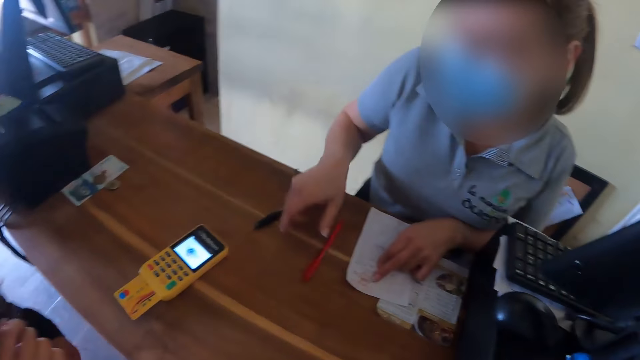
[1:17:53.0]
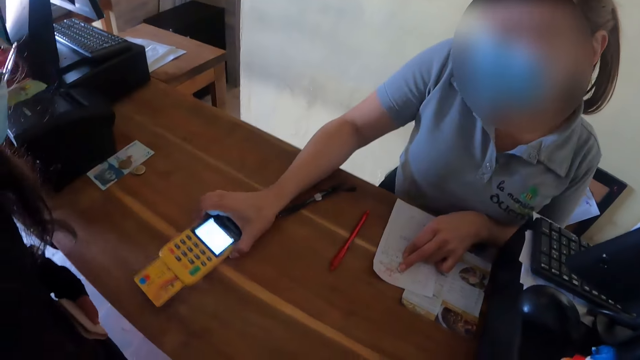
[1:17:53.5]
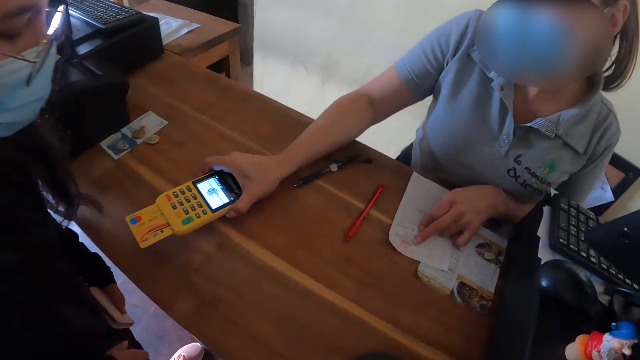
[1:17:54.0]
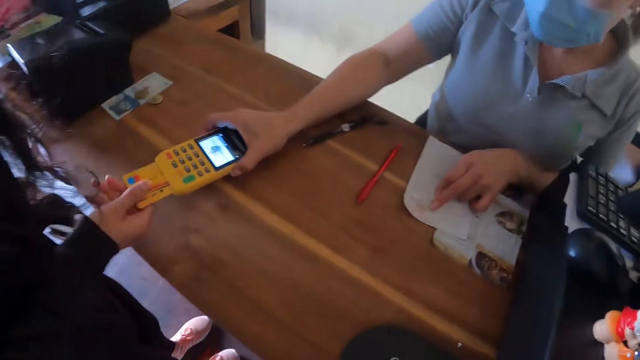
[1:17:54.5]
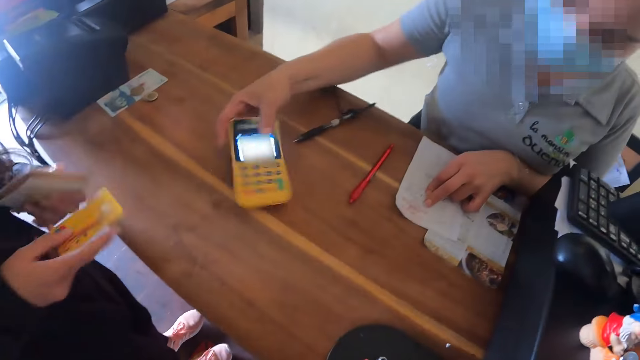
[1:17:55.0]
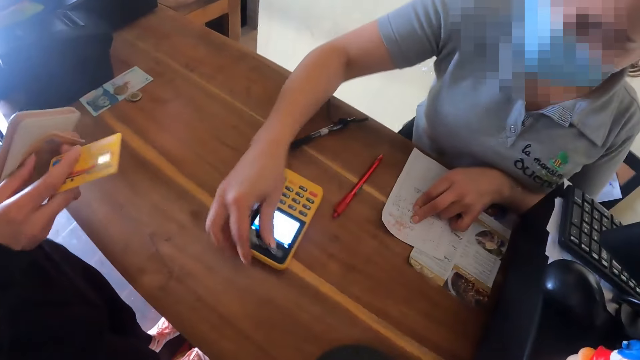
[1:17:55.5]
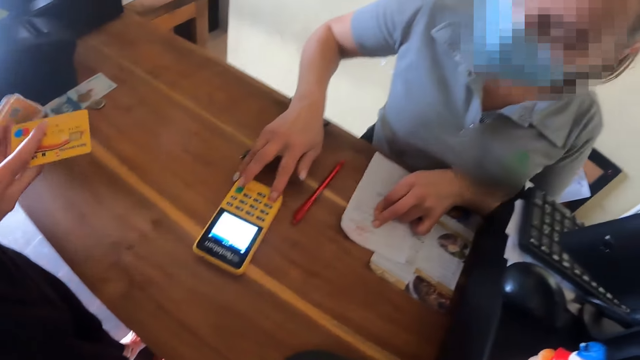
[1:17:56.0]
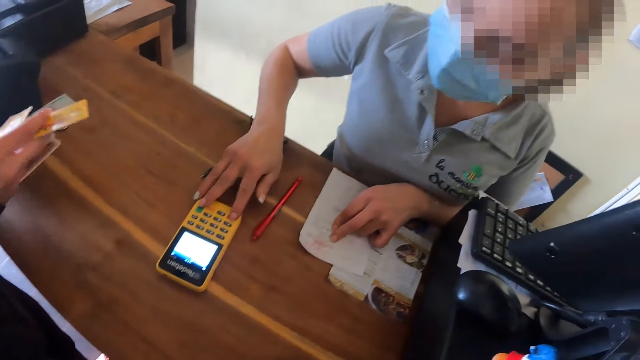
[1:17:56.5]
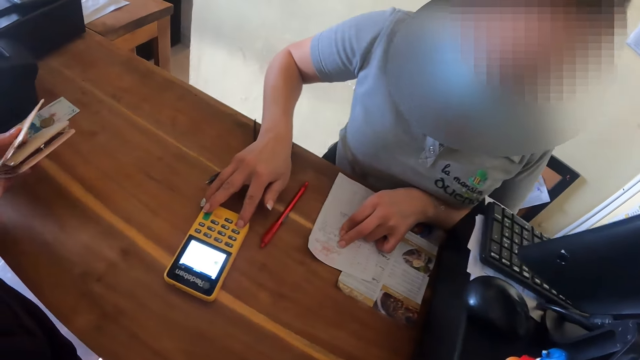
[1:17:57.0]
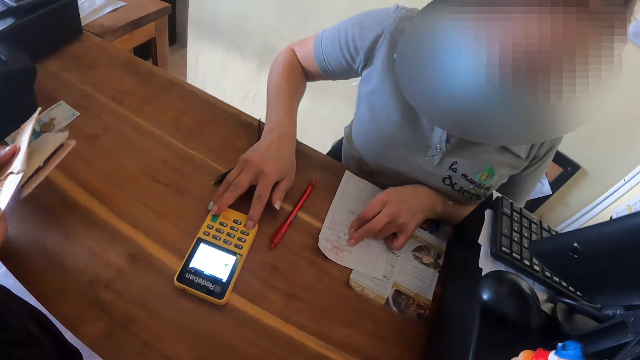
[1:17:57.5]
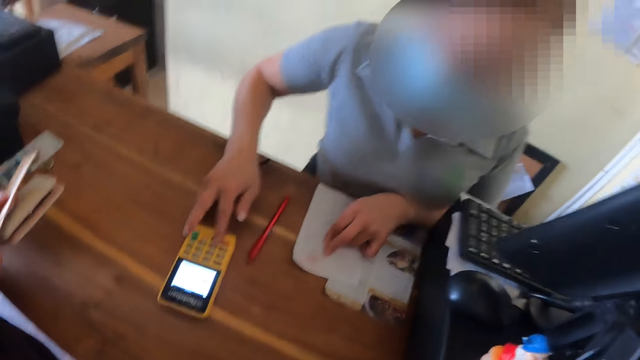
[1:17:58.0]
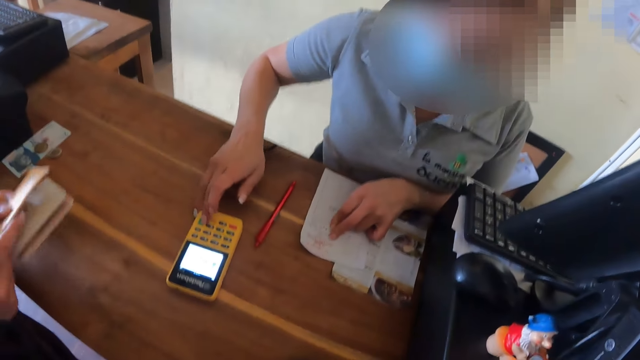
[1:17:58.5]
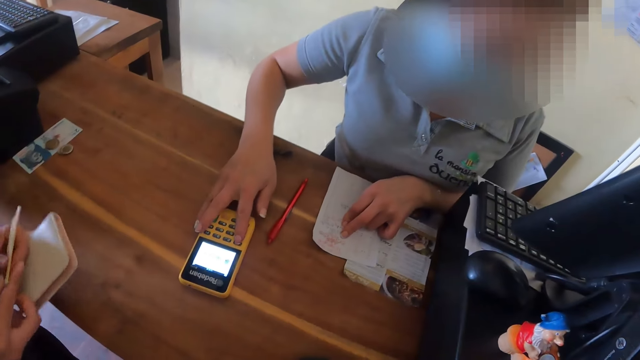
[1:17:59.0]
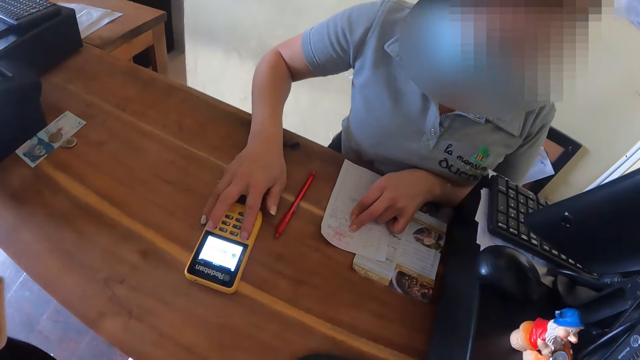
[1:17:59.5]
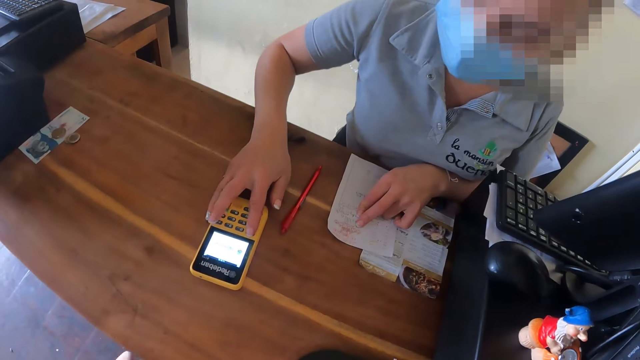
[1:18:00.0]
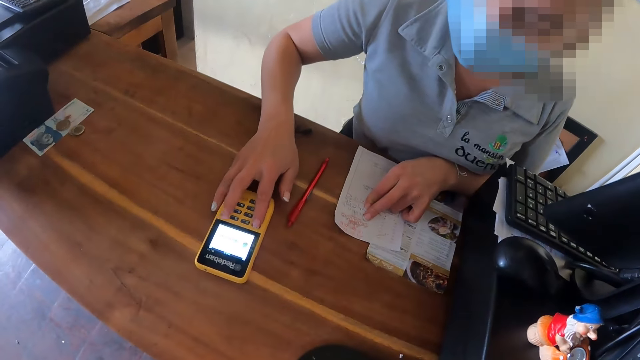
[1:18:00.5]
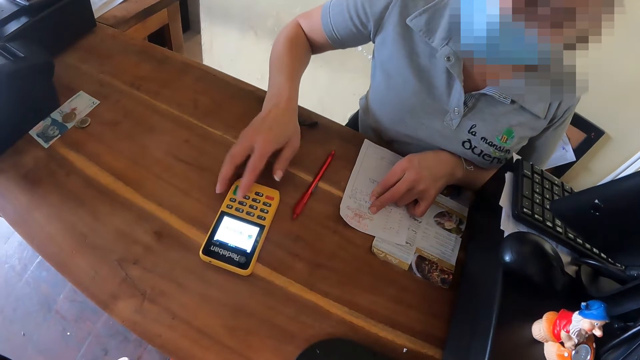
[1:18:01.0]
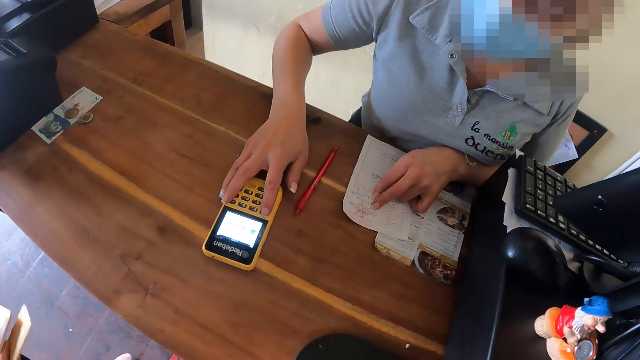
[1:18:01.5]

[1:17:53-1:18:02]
A woman puts down a pen. She picks up the credit card machine. Another woman removes a card from the card machine. The first woman rotates the card machine, puts the credit card machine on the counter, and operates the credit card machine. She writes on a paper.

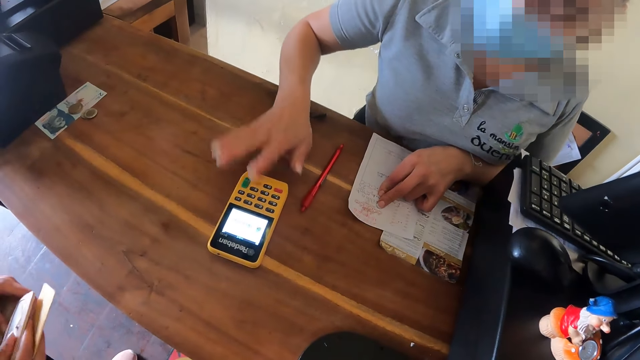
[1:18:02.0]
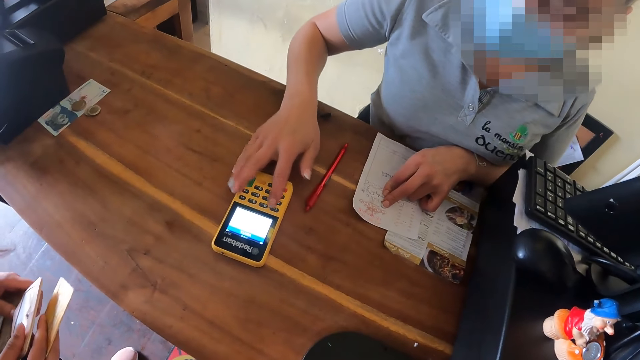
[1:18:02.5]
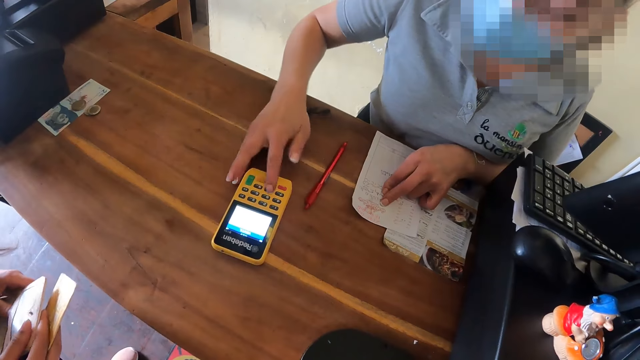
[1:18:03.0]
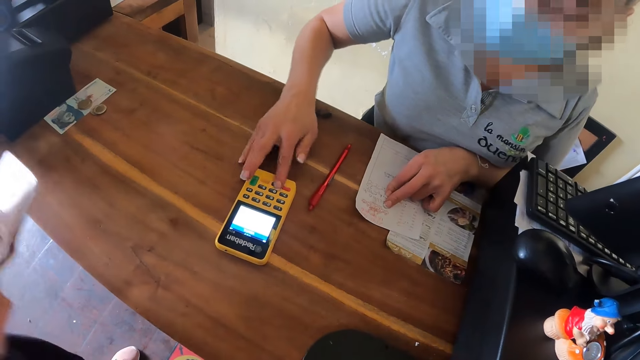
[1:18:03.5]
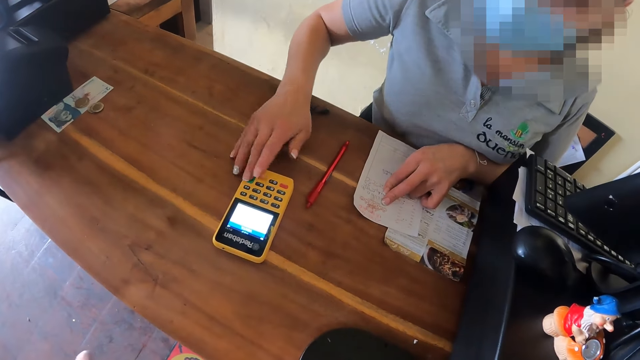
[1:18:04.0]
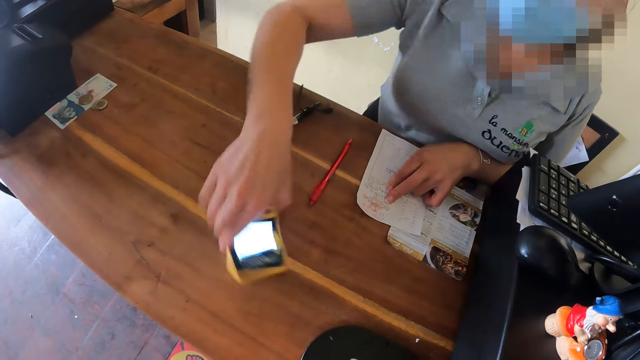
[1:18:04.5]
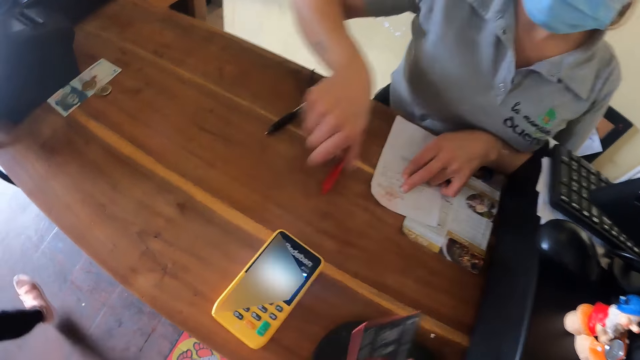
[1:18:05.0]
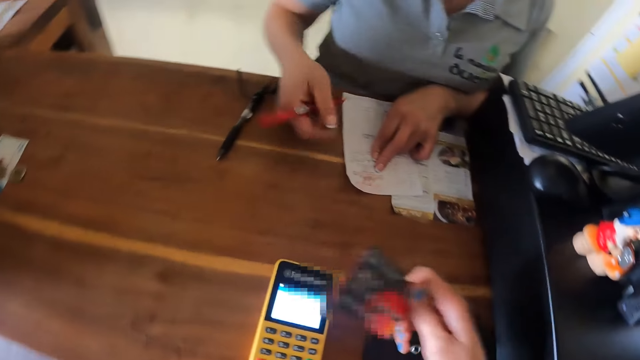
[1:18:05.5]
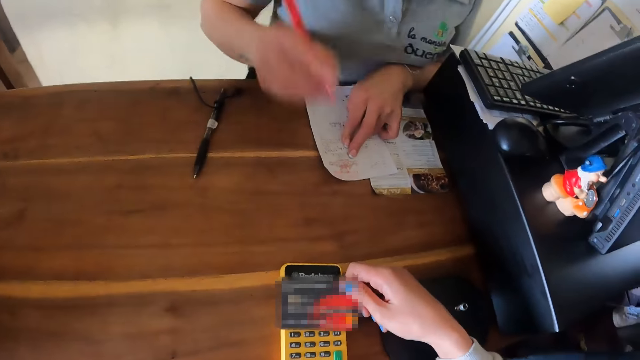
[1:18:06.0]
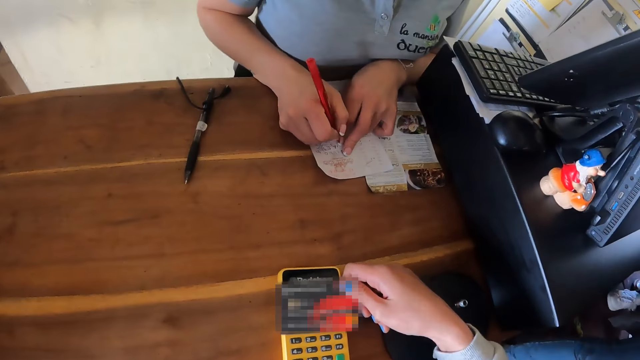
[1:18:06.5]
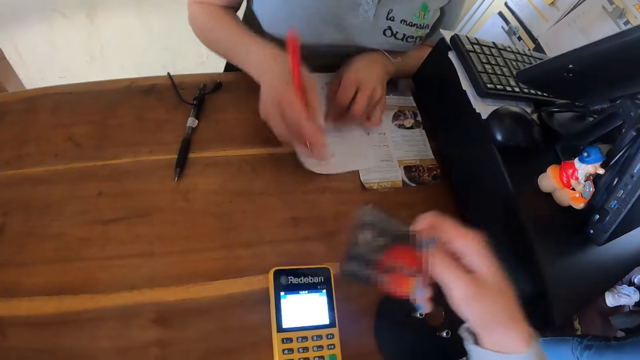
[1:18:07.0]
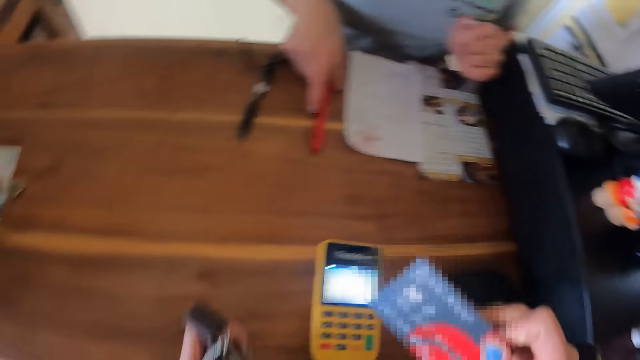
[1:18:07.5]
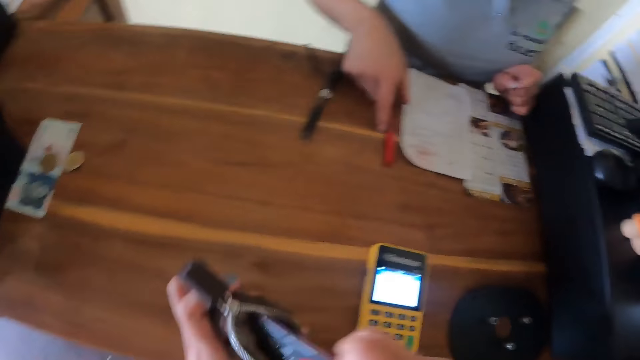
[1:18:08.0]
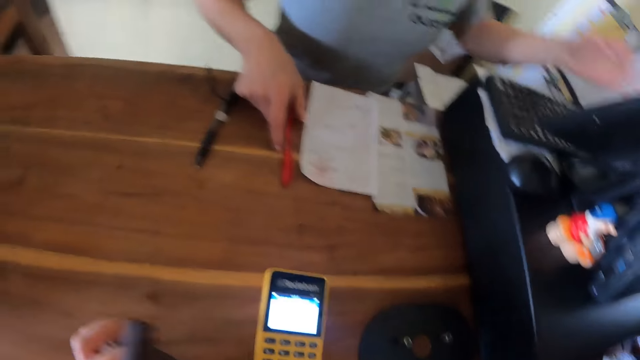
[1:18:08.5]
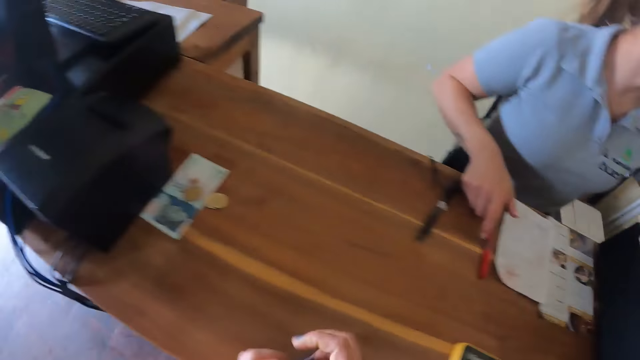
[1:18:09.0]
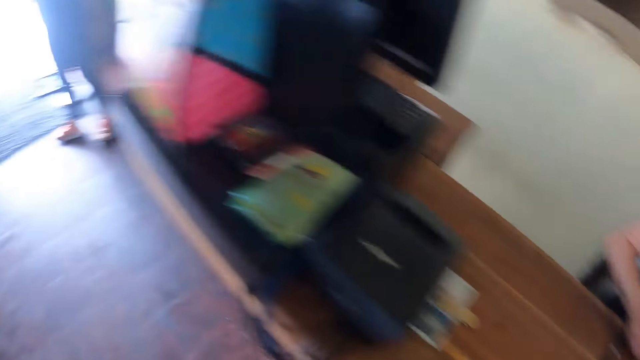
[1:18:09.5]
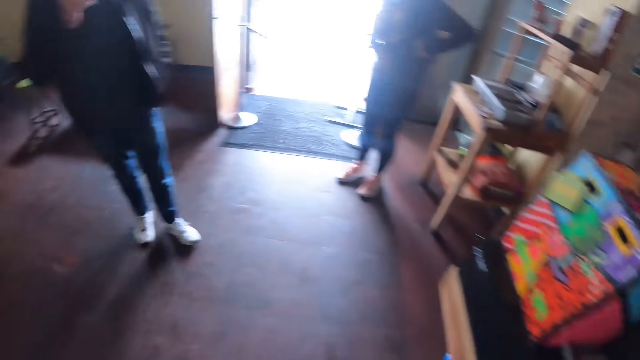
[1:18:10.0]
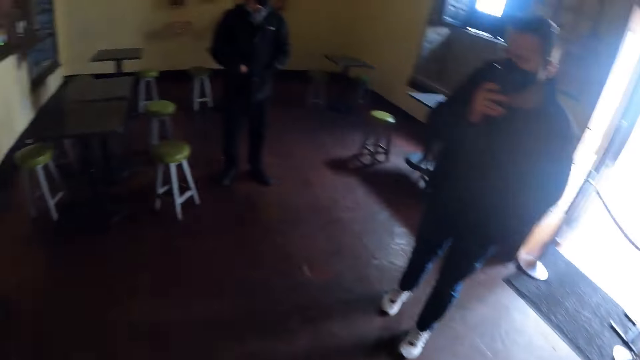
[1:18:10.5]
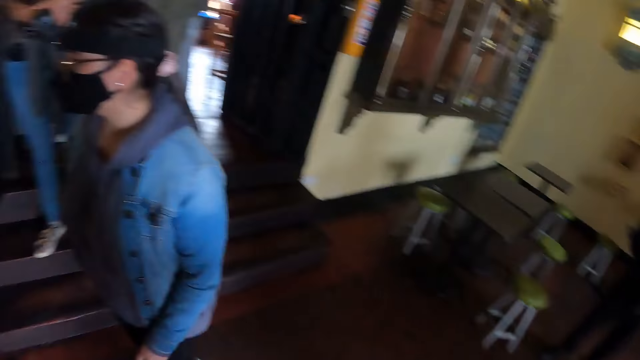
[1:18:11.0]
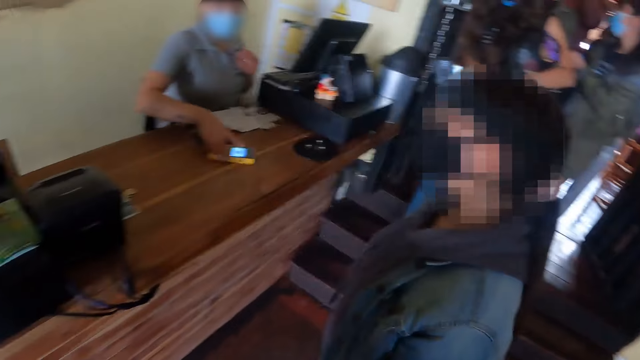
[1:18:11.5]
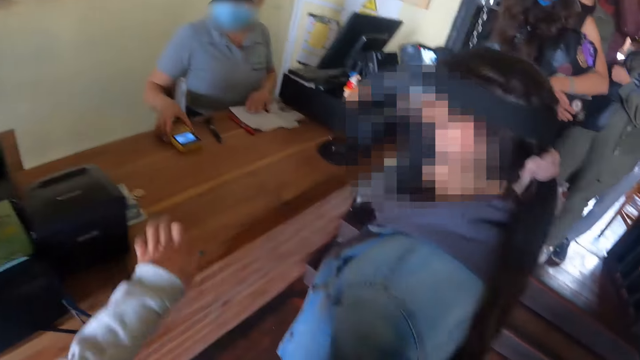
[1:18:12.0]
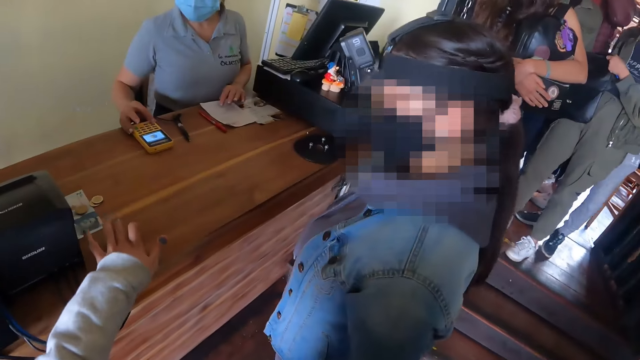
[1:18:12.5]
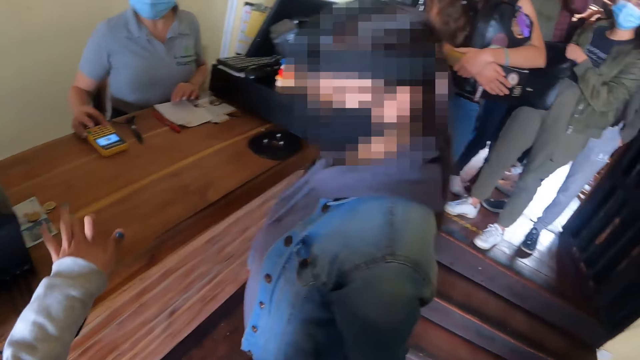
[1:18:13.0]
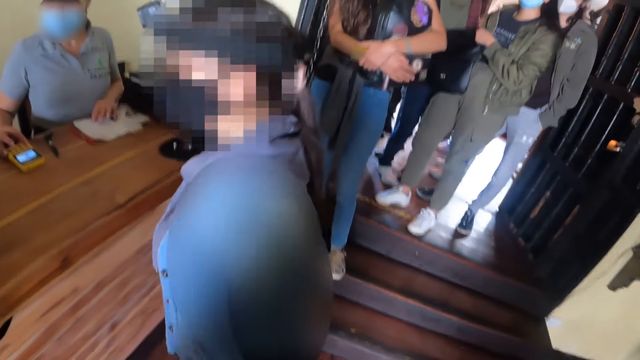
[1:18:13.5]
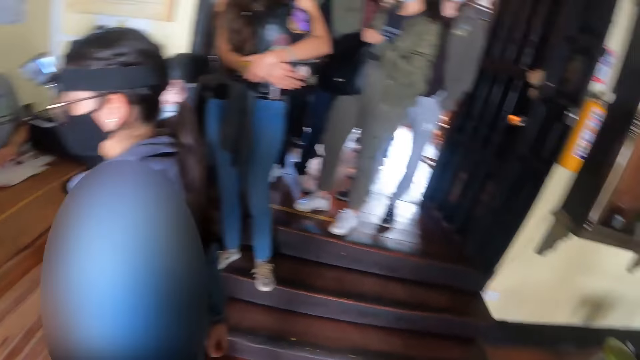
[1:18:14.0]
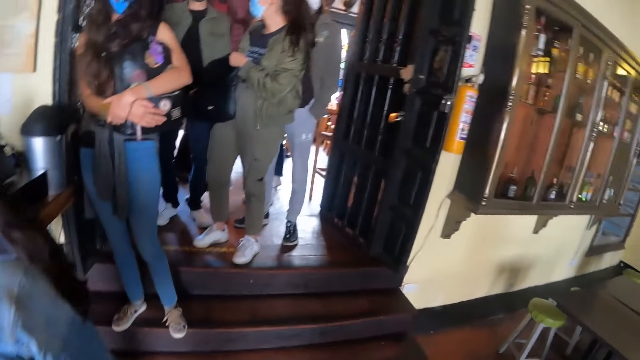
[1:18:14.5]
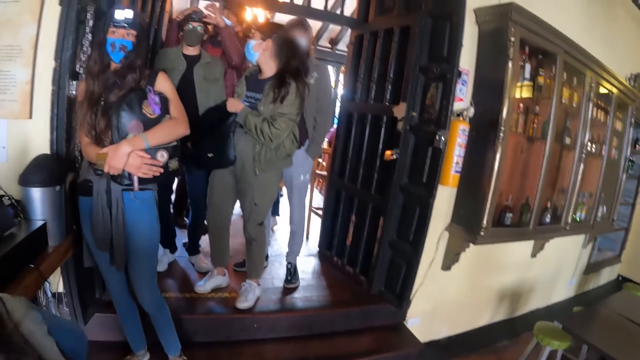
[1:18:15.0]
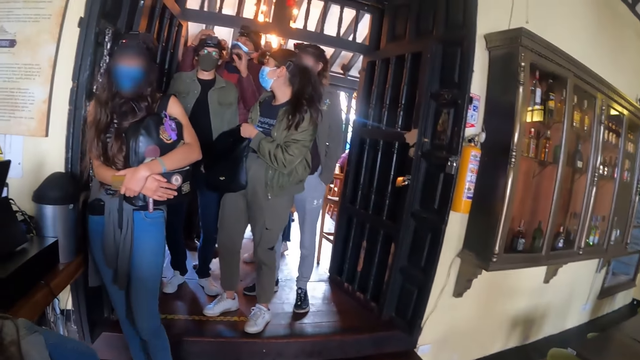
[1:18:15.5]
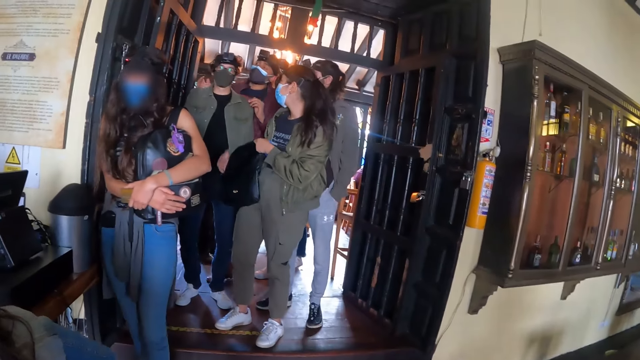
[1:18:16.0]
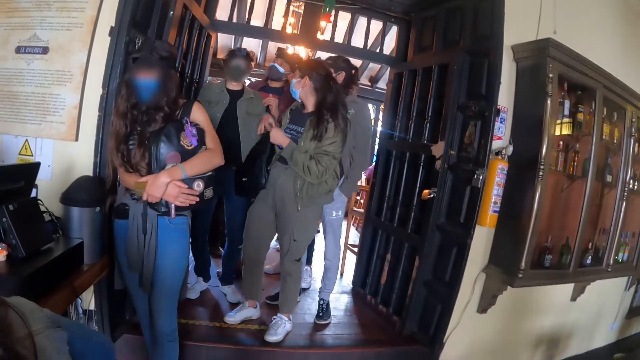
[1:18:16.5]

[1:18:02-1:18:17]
A woman moves the credit card machine on the counter. The camera wearer scans a credit card. The woman picks up a pen. The camera wearer puts the card on the card machine. The woman puts down the pen. The camera wearer puts the credit card in the purse. They look around a room. The woman moves the card machine. The camera wearer taps a table with a hand. They look around.
